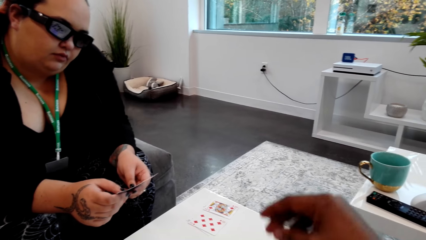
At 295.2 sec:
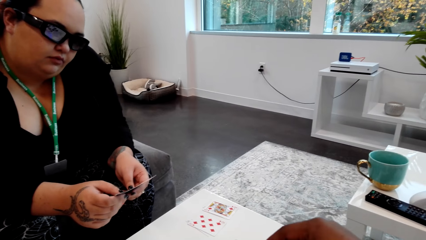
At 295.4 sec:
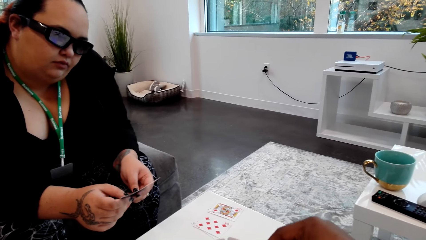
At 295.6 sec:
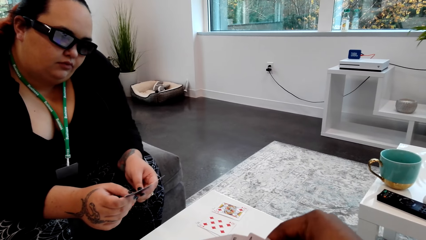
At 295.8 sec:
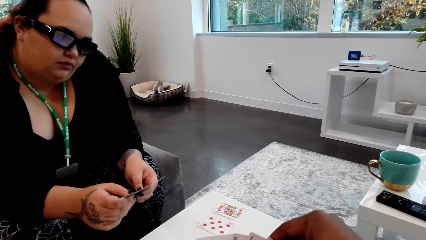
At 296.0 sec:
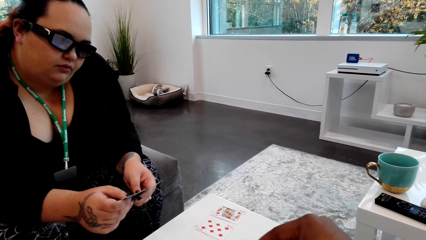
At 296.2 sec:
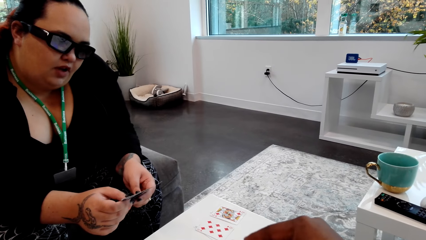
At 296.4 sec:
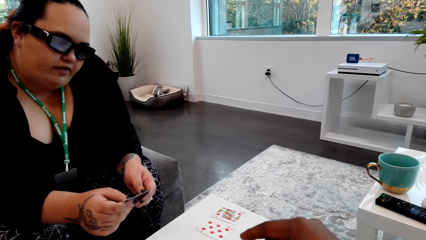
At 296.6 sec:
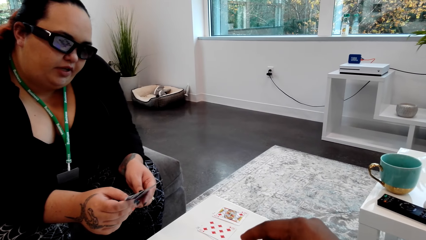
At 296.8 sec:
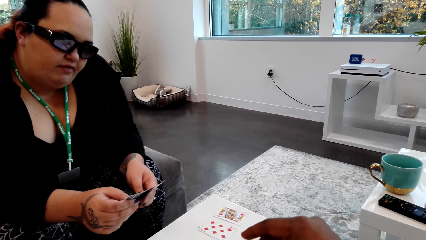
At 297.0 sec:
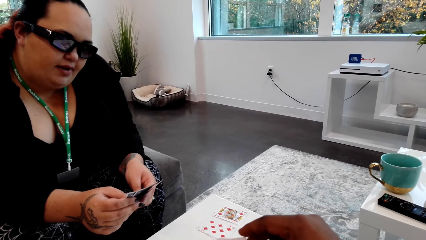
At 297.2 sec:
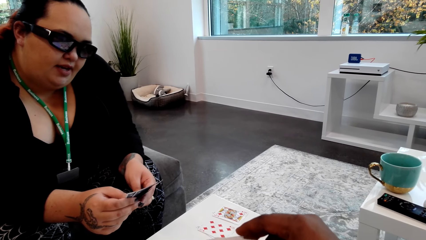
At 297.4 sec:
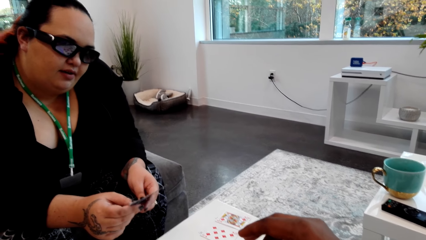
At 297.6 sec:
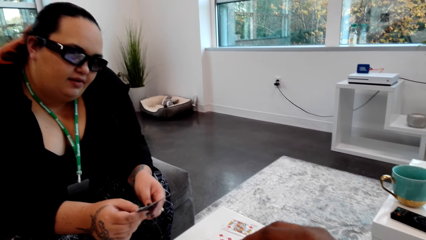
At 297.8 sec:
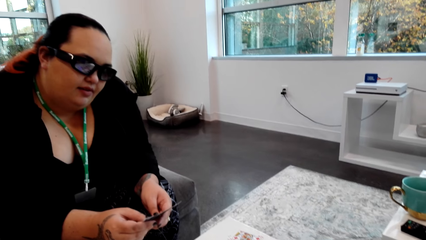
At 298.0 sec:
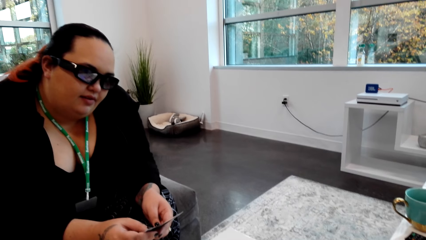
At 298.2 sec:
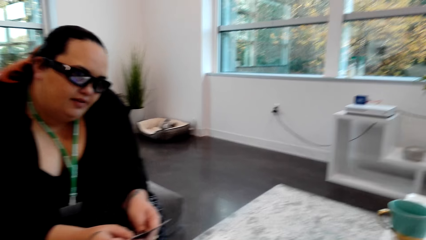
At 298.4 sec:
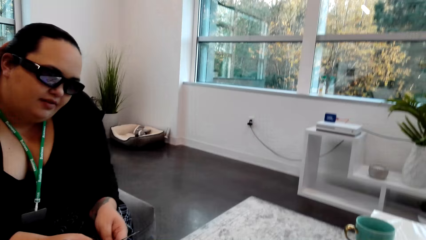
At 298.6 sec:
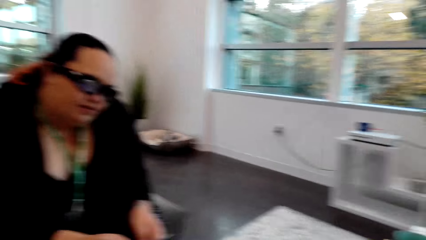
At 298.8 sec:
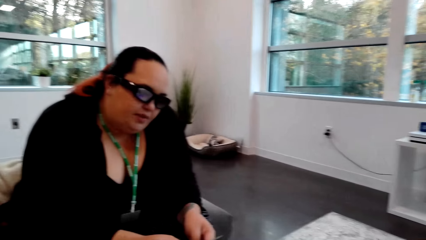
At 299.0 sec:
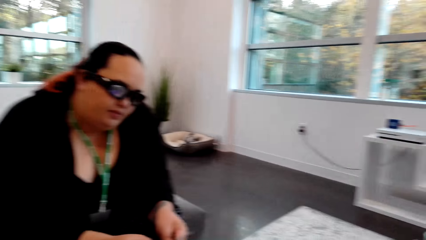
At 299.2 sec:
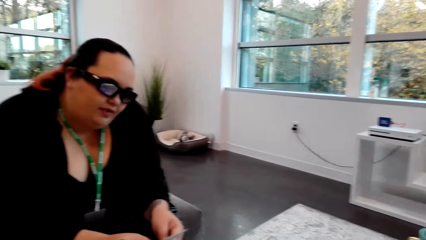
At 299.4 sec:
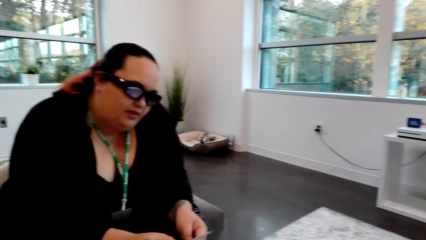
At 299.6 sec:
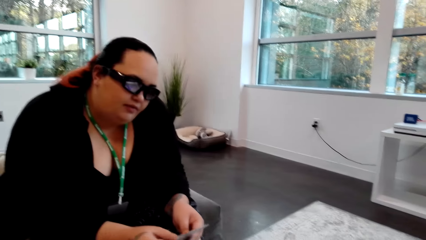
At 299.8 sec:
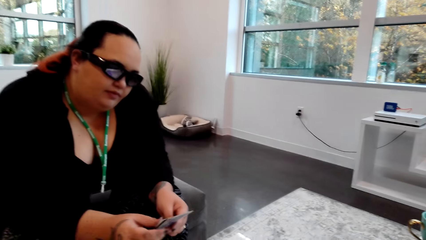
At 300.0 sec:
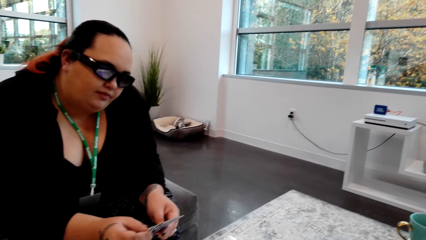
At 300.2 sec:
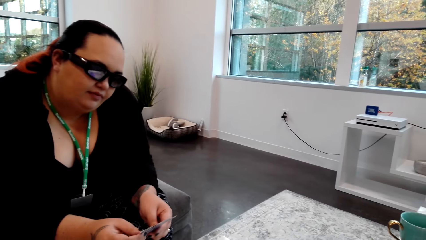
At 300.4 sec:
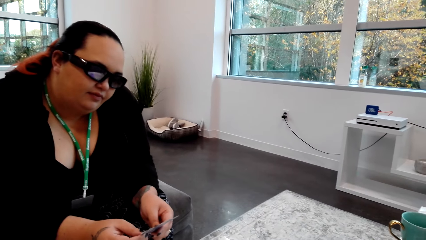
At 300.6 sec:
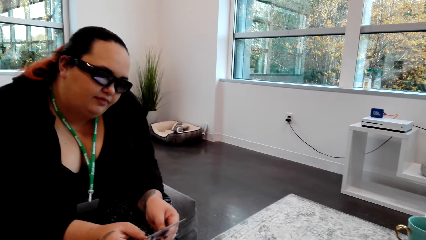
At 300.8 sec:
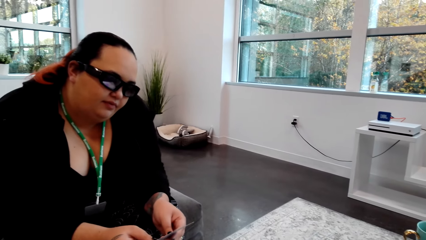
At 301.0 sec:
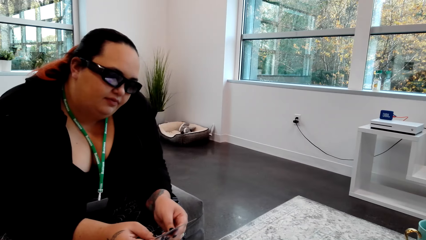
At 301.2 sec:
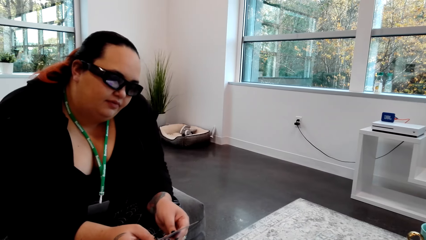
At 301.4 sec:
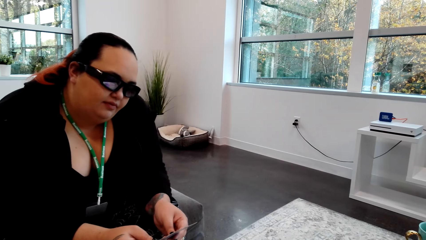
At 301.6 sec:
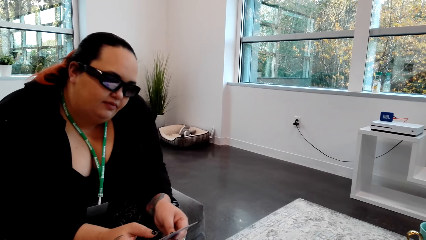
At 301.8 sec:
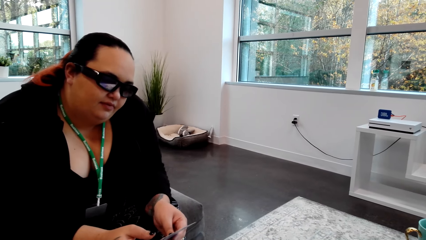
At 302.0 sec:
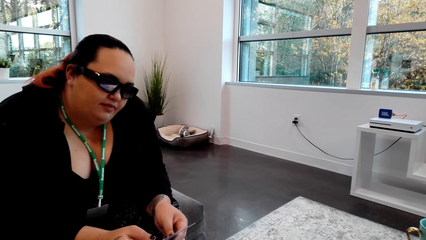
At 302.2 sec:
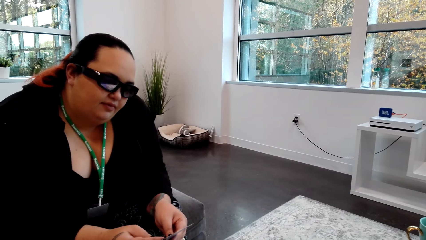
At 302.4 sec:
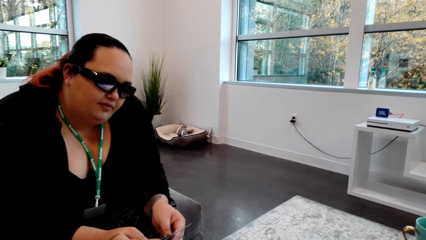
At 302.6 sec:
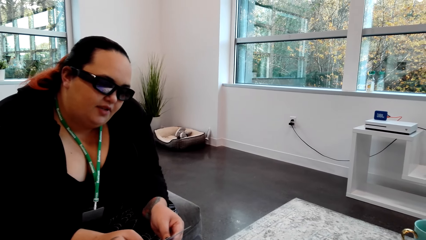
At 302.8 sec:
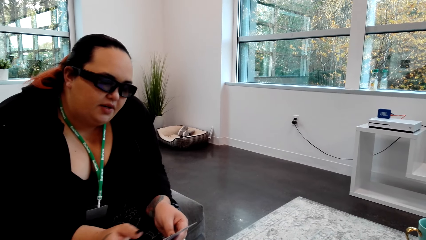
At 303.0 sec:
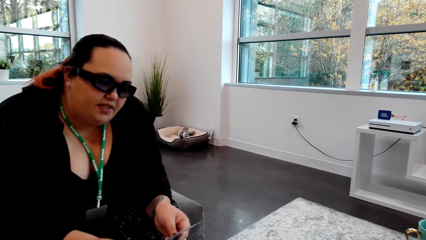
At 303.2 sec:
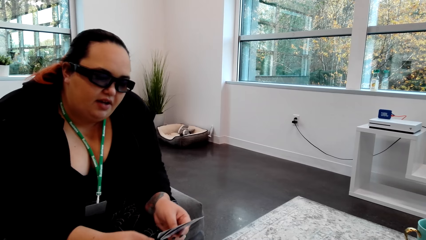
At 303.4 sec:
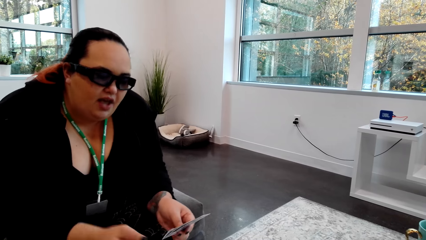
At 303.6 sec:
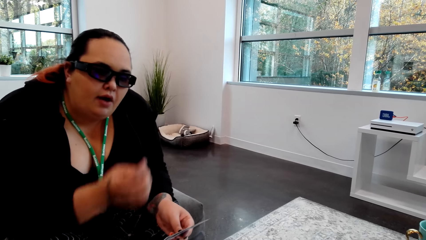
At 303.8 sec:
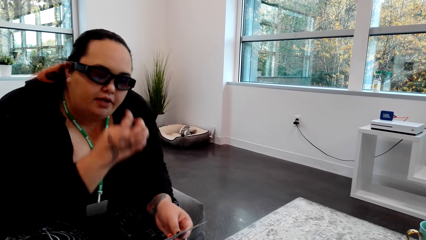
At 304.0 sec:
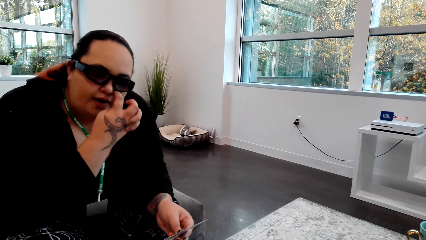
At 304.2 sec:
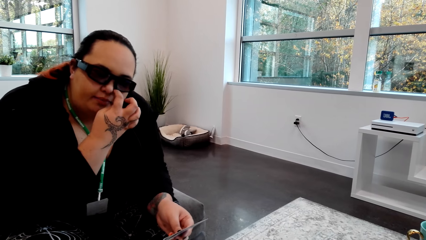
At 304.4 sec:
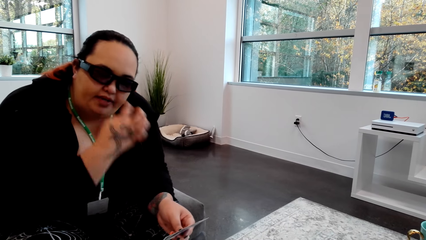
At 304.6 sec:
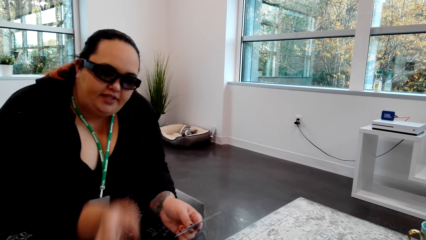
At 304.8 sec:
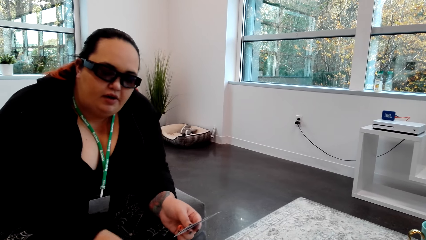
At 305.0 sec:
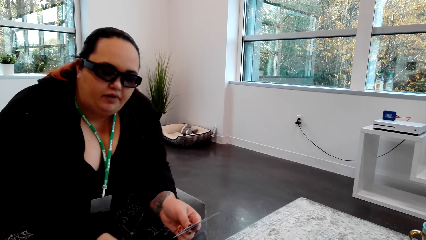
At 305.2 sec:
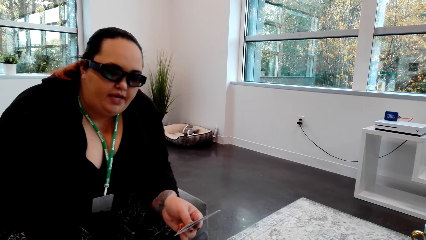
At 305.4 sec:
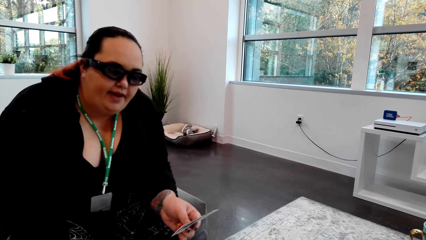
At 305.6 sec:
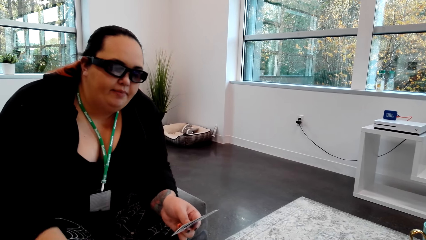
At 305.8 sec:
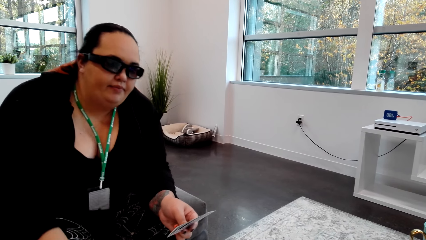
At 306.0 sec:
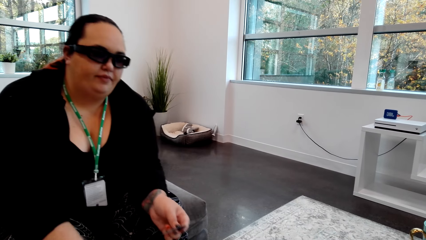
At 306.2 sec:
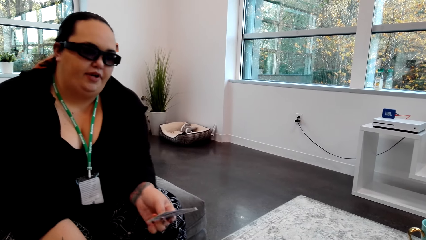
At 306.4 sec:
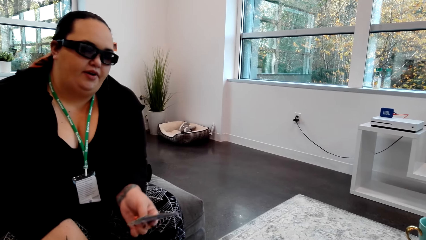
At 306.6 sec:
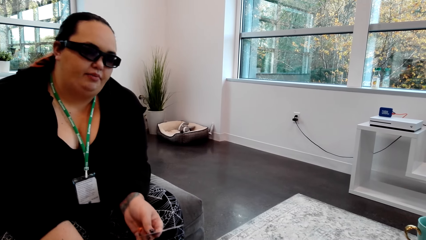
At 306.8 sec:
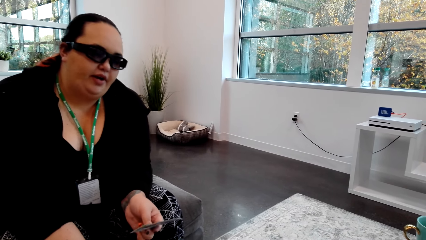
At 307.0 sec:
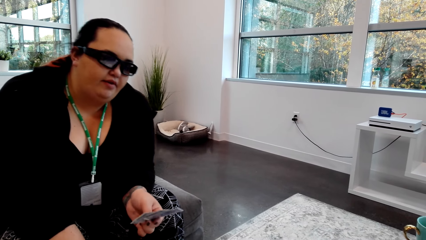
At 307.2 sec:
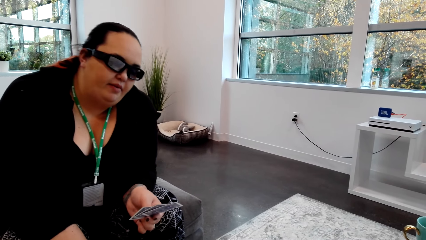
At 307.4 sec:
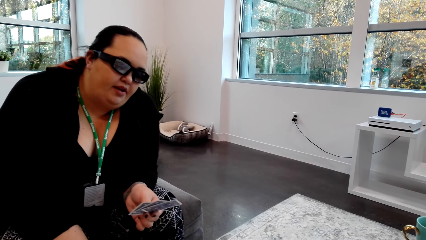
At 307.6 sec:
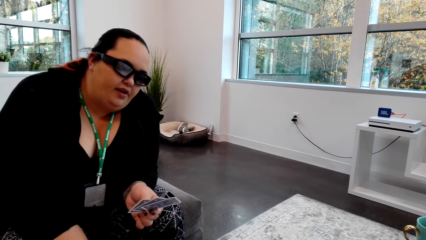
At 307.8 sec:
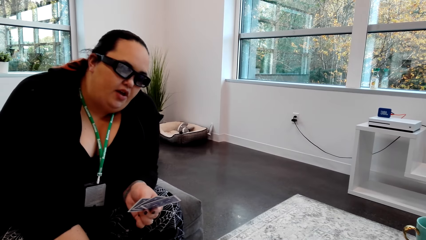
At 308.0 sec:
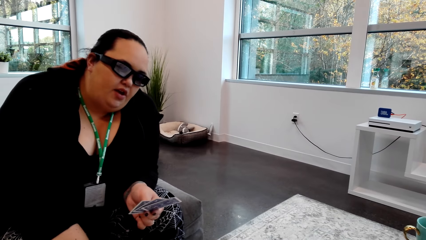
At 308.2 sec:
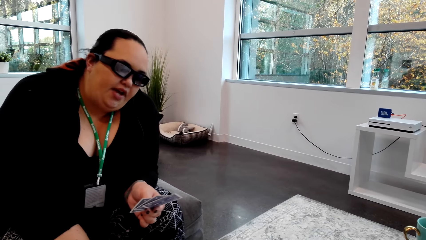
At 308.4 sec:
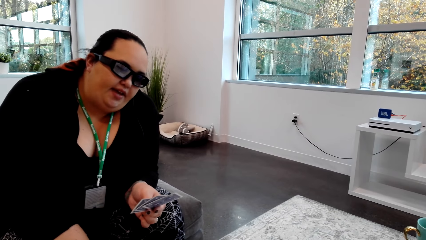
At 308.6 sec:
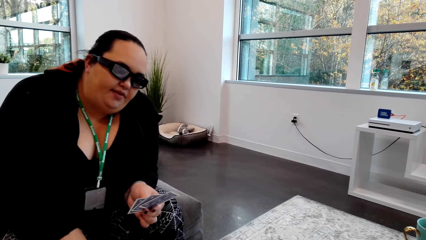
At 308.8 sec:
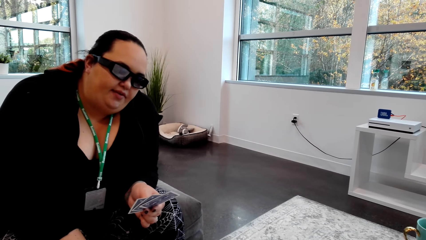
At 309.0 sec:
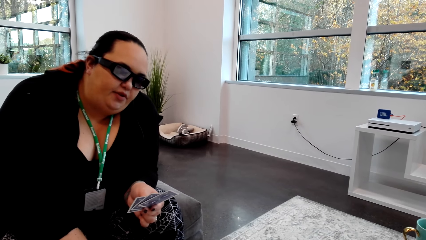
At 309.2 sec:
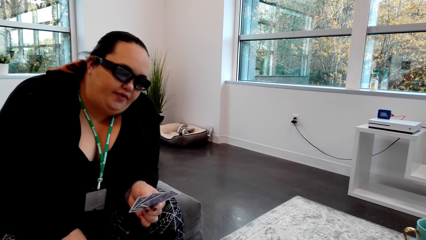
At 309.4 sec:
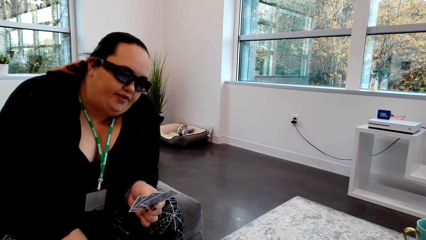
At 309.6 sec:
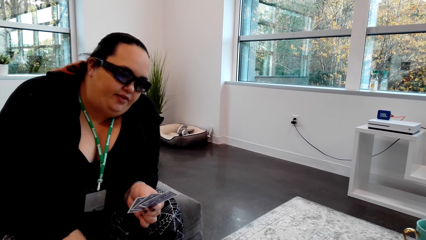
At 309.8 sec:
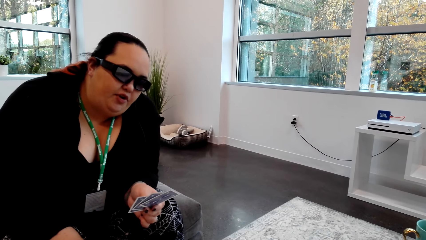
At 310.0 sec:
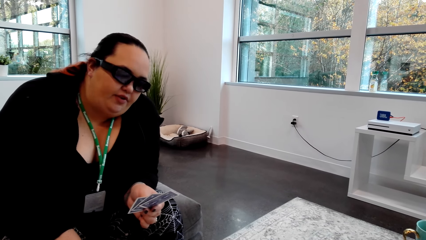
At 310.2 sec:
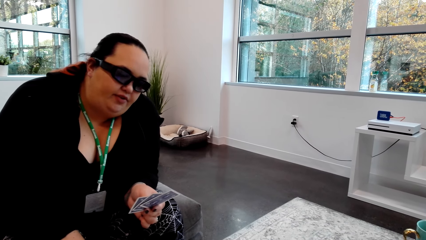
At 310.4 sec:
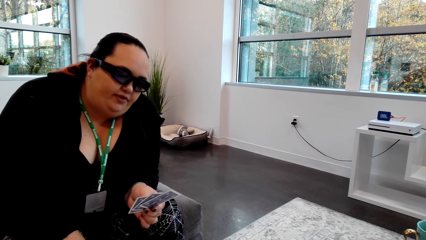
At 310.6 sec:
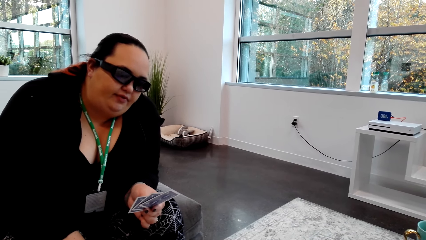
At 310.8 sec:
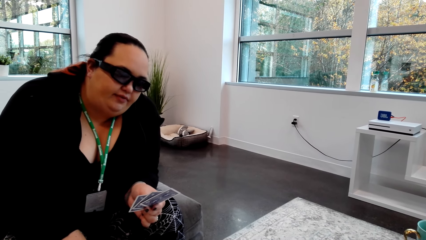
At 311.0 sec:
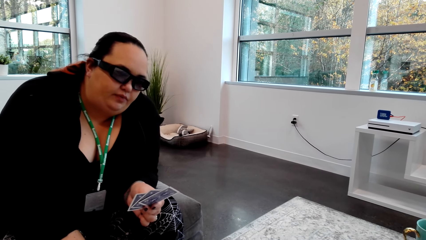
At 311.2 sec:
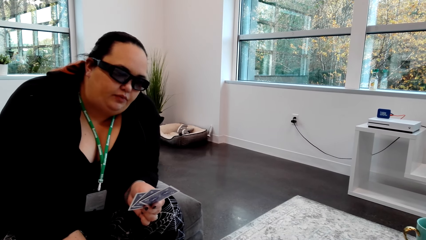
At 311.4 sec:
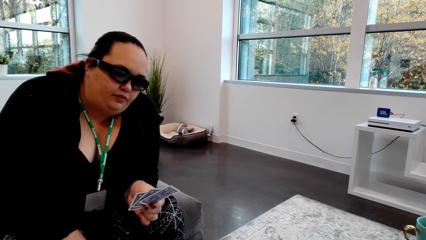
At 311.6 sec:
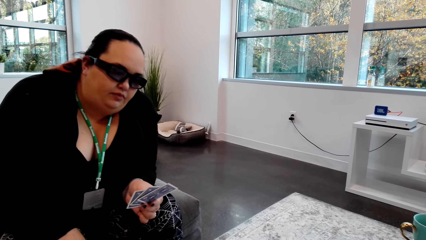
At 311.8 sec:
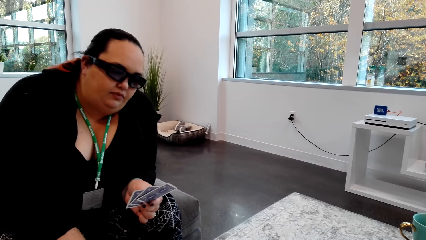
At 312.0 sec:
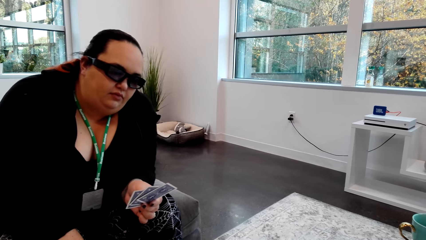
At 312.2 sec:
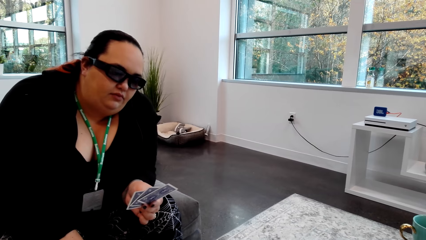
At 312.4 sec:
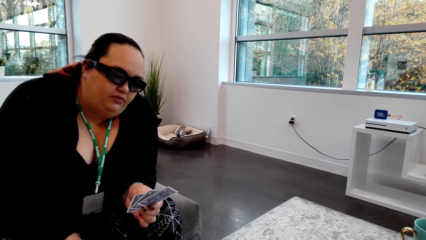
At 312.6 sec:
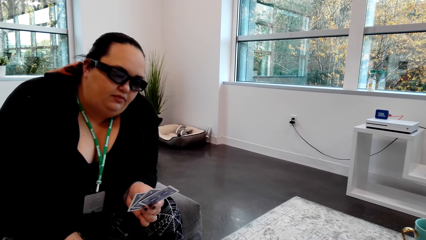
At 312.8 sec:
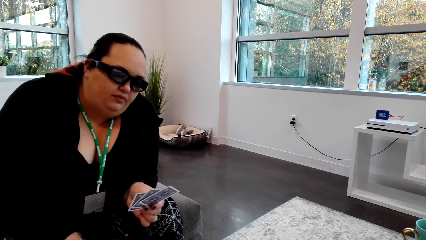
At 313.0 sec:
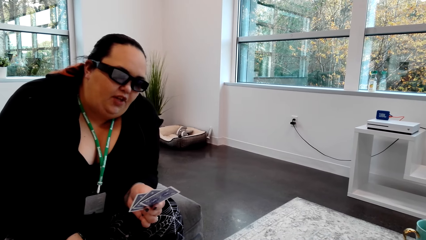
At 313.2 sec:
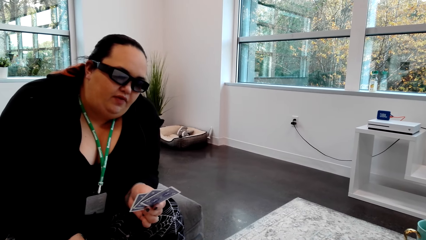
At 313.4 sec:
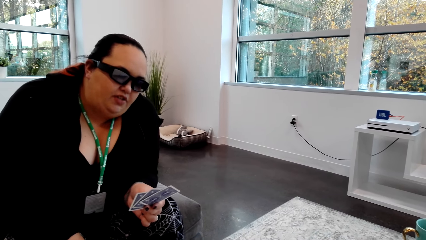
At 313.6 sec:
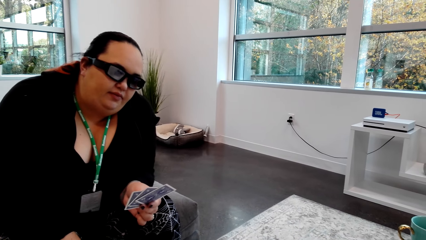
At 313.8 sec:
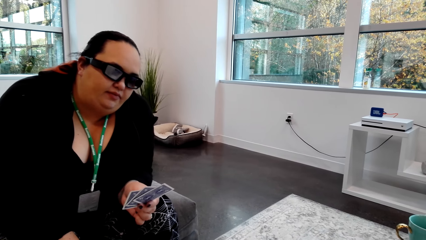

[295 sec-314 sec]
The lady converses with the camera wearer. The camera wearer interacts with the lady.
